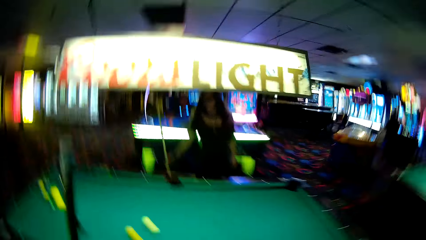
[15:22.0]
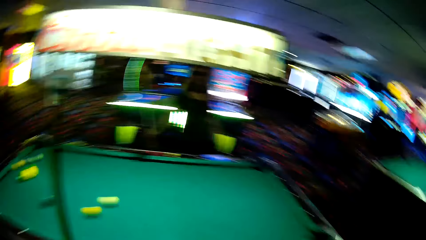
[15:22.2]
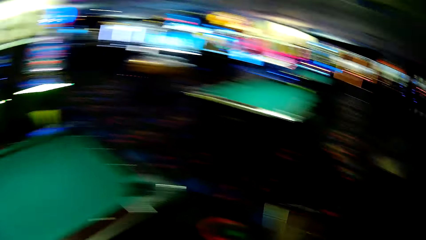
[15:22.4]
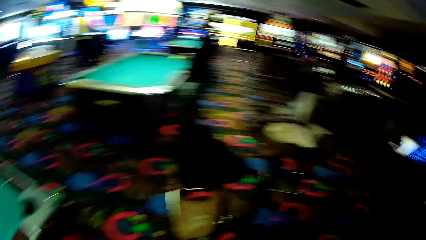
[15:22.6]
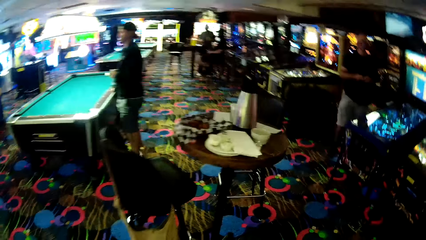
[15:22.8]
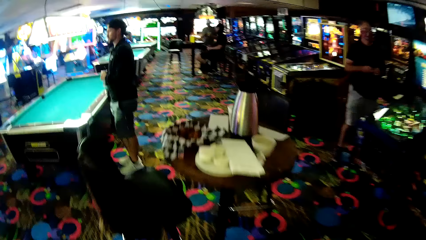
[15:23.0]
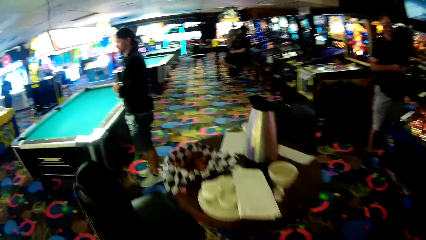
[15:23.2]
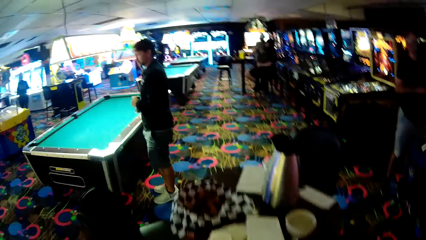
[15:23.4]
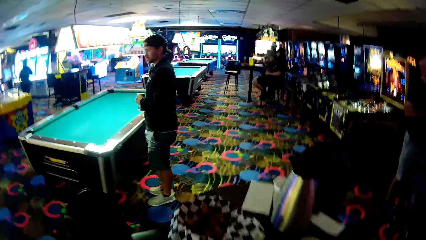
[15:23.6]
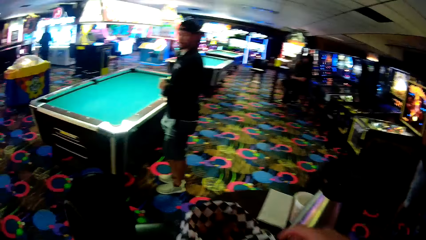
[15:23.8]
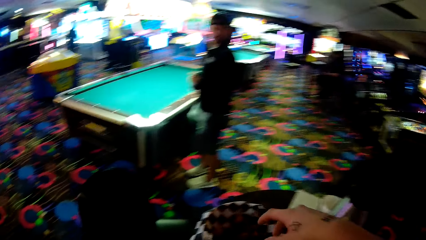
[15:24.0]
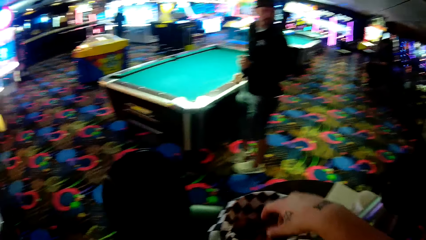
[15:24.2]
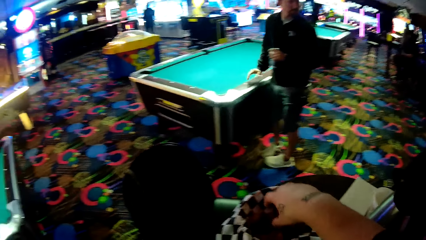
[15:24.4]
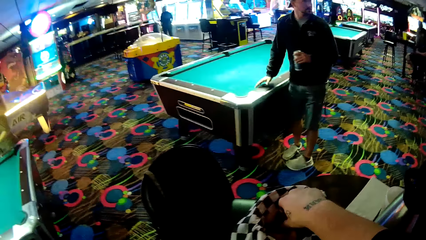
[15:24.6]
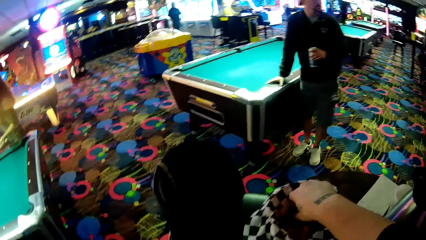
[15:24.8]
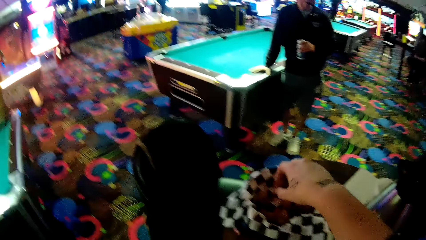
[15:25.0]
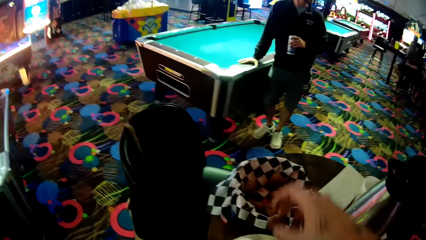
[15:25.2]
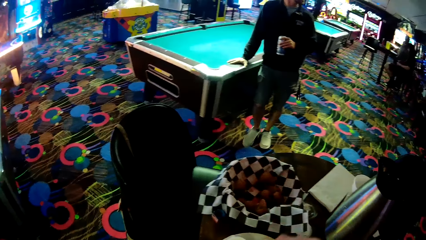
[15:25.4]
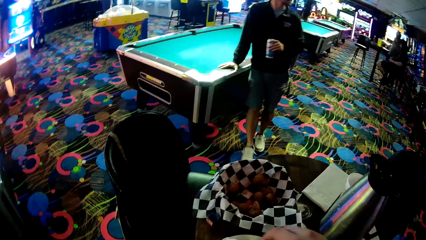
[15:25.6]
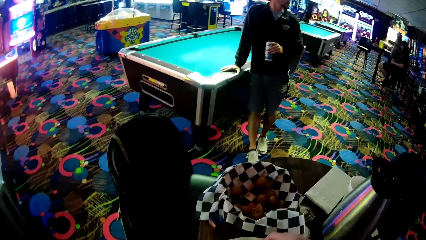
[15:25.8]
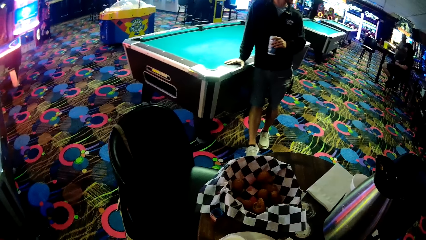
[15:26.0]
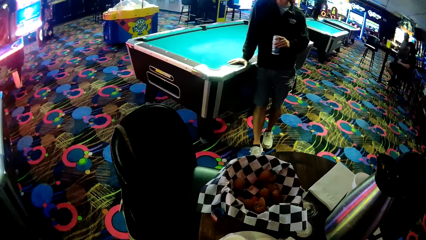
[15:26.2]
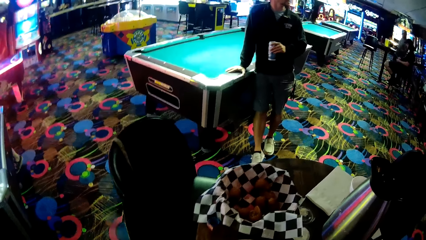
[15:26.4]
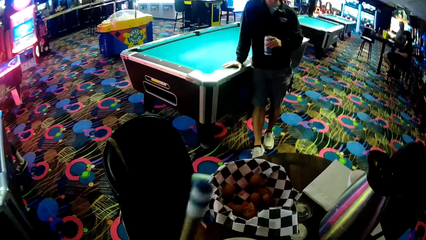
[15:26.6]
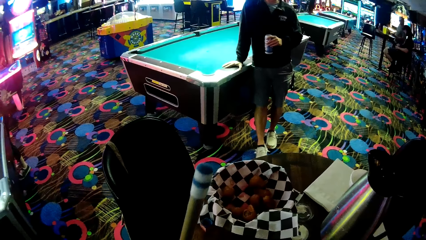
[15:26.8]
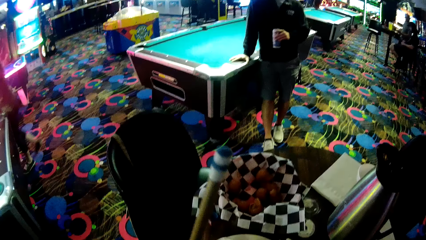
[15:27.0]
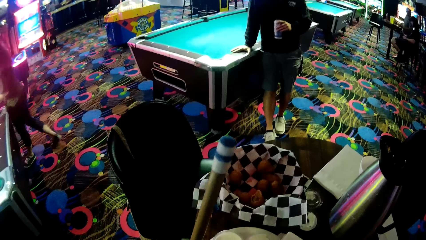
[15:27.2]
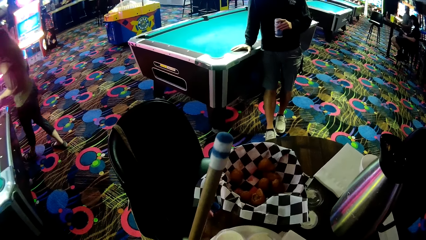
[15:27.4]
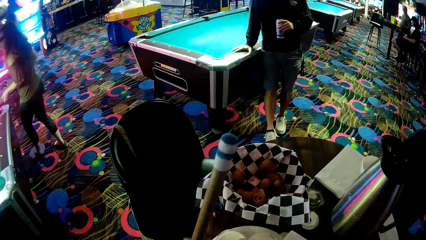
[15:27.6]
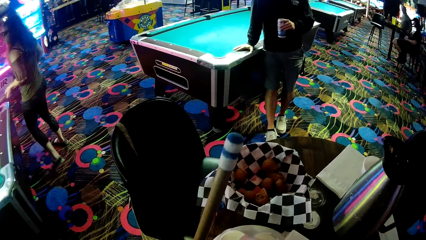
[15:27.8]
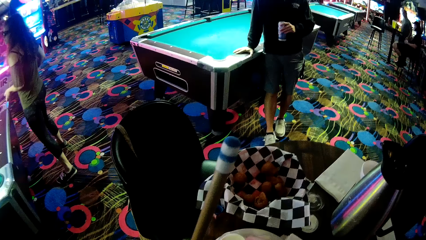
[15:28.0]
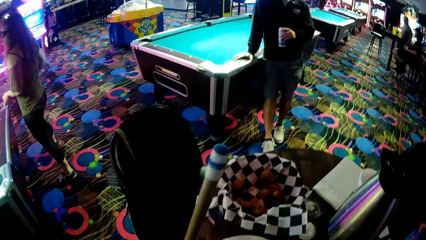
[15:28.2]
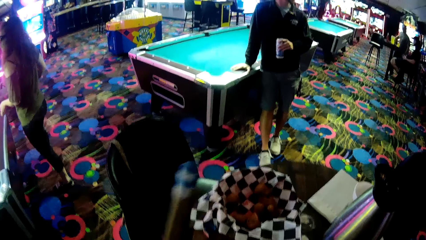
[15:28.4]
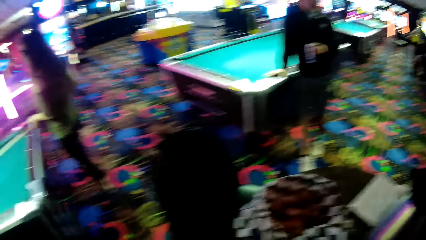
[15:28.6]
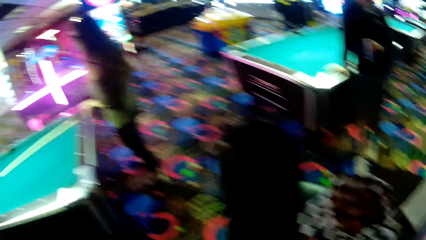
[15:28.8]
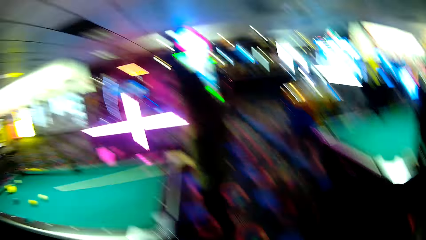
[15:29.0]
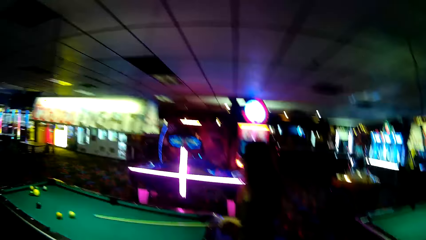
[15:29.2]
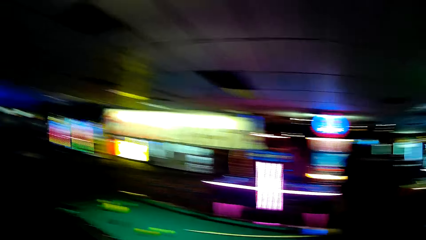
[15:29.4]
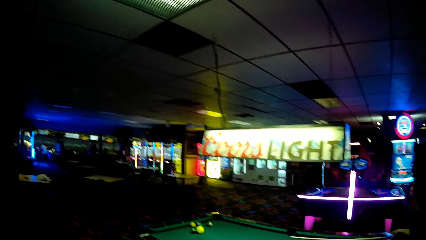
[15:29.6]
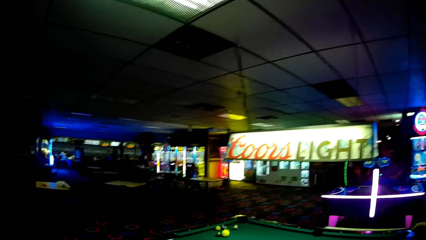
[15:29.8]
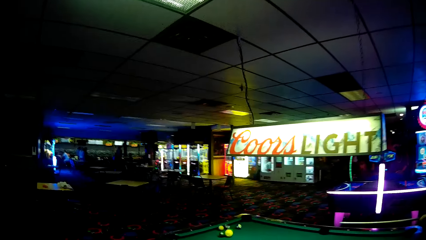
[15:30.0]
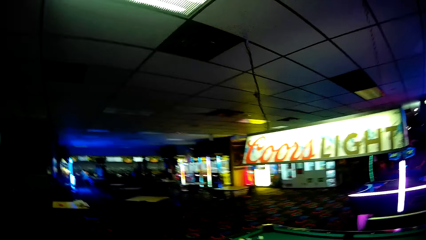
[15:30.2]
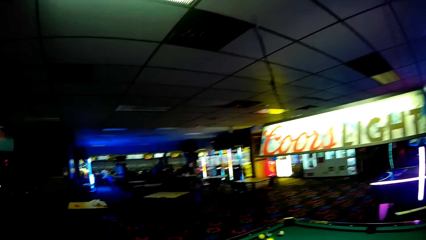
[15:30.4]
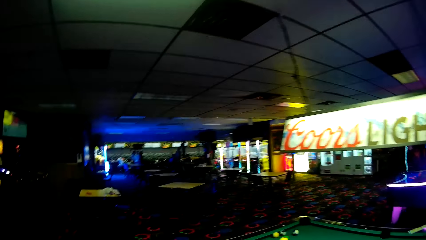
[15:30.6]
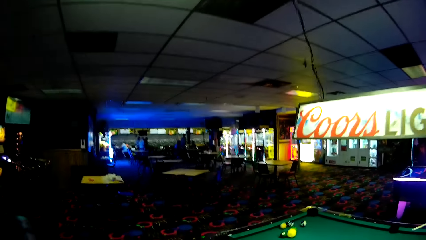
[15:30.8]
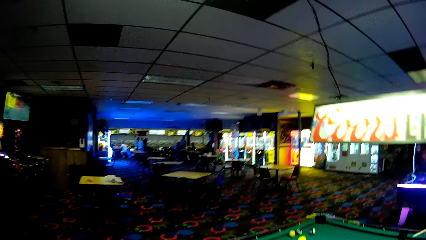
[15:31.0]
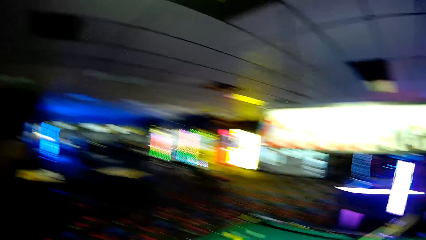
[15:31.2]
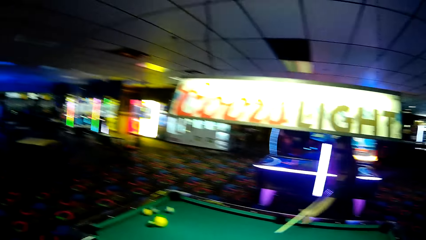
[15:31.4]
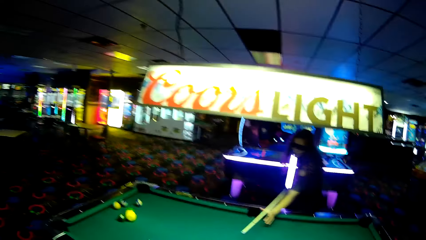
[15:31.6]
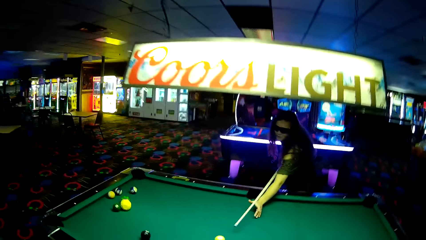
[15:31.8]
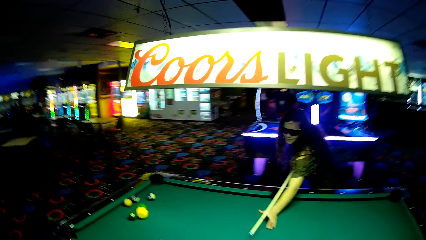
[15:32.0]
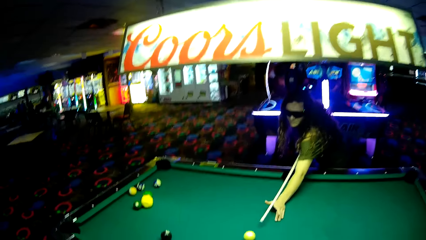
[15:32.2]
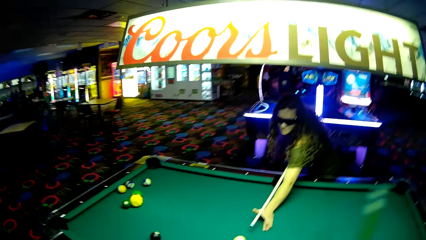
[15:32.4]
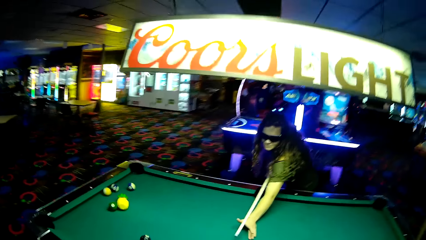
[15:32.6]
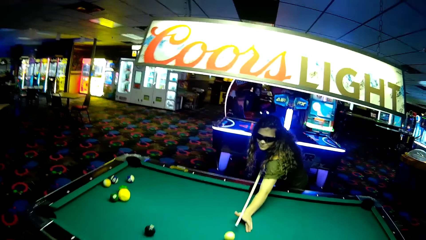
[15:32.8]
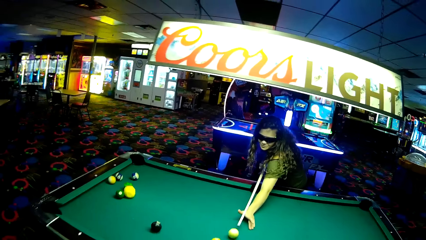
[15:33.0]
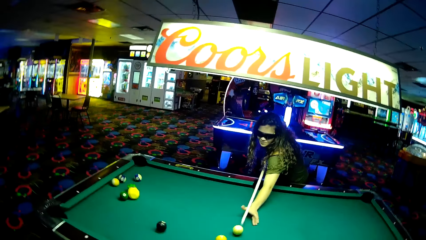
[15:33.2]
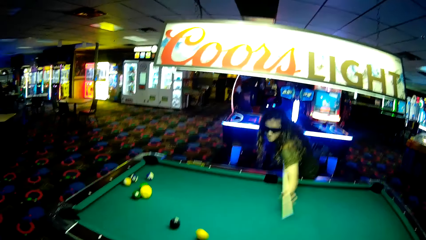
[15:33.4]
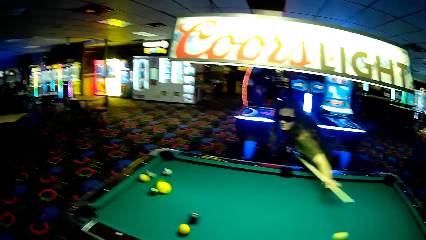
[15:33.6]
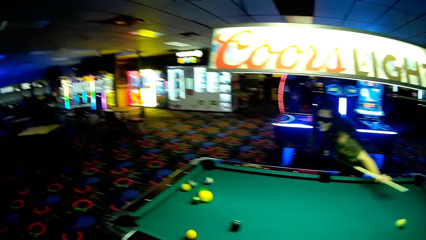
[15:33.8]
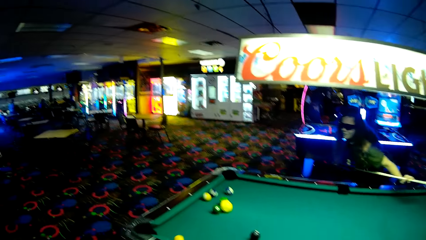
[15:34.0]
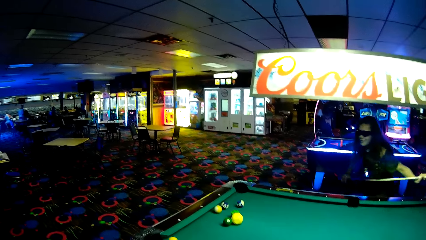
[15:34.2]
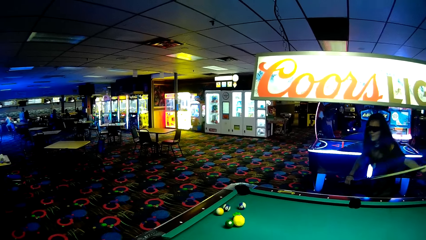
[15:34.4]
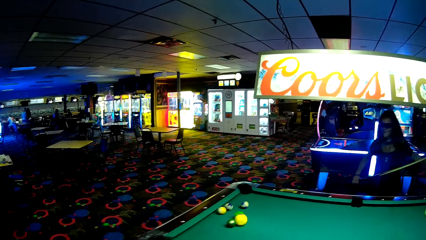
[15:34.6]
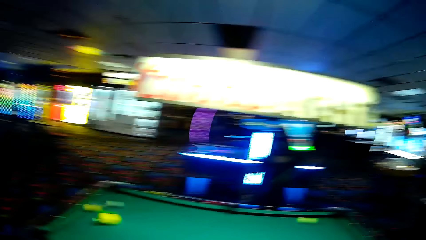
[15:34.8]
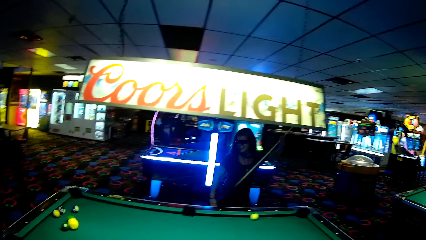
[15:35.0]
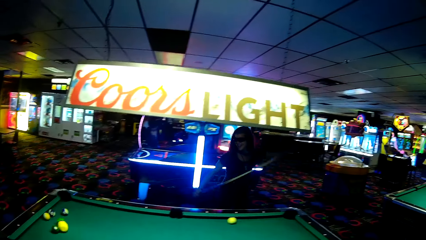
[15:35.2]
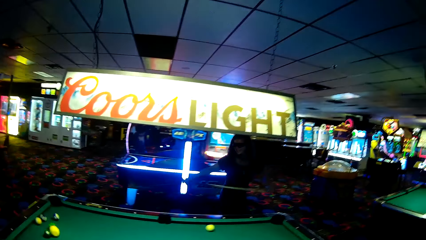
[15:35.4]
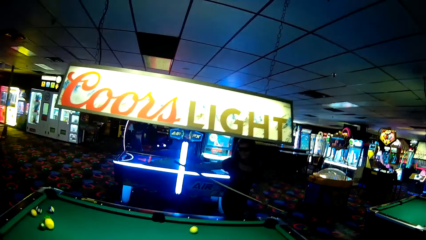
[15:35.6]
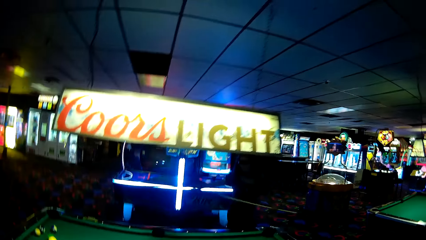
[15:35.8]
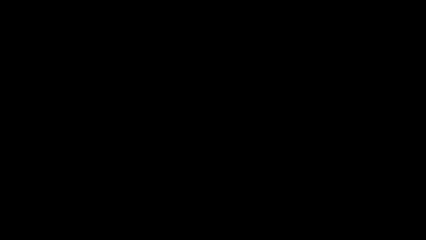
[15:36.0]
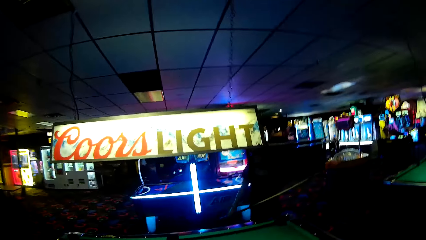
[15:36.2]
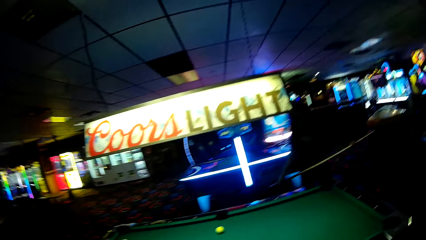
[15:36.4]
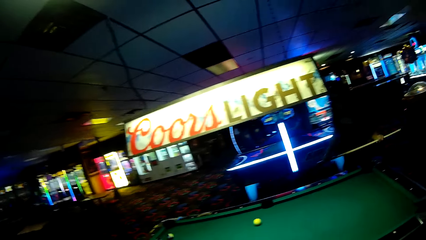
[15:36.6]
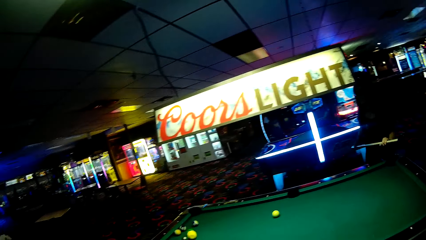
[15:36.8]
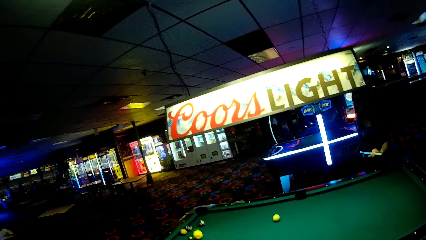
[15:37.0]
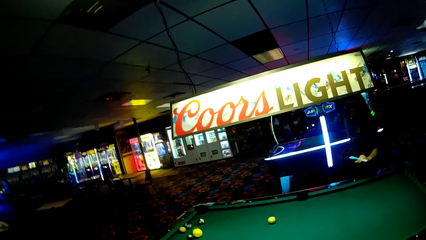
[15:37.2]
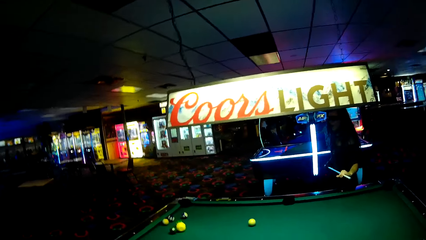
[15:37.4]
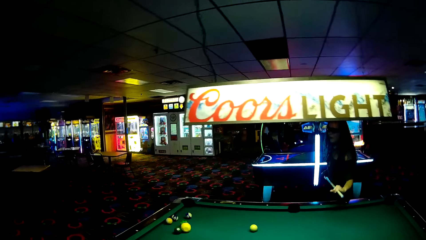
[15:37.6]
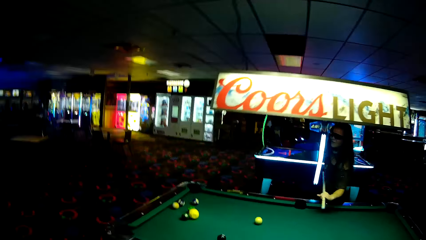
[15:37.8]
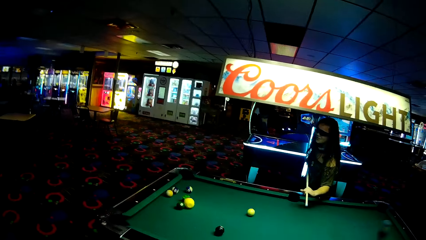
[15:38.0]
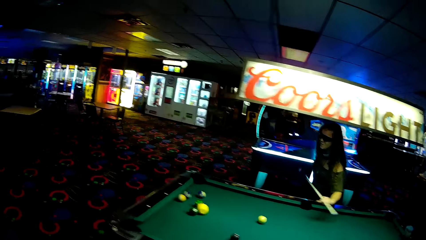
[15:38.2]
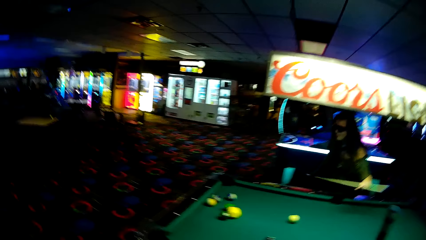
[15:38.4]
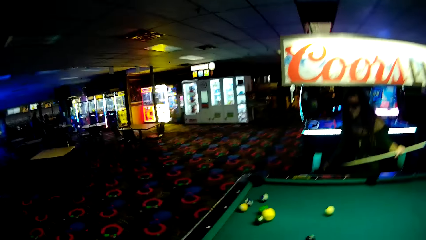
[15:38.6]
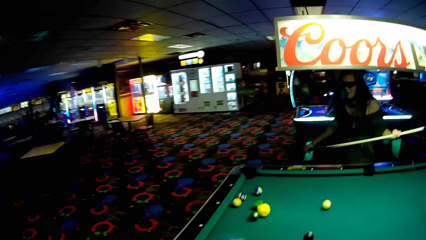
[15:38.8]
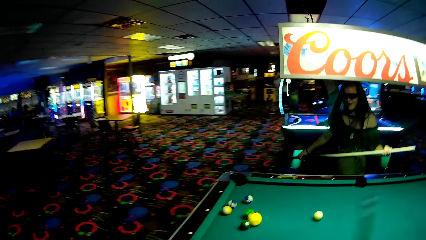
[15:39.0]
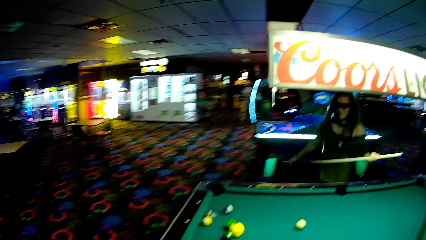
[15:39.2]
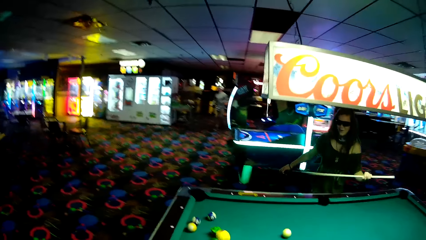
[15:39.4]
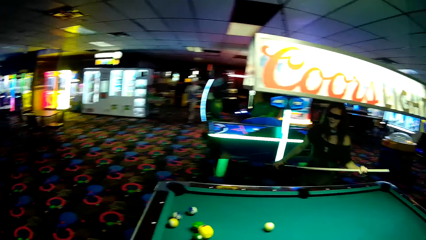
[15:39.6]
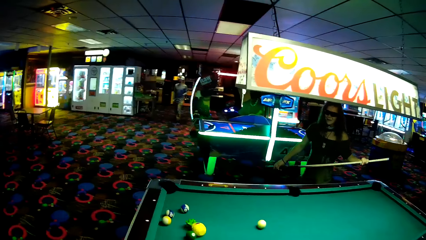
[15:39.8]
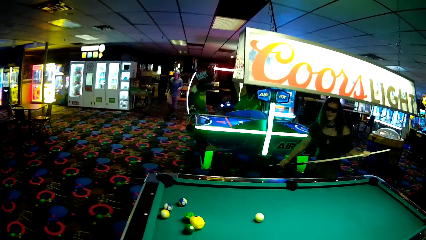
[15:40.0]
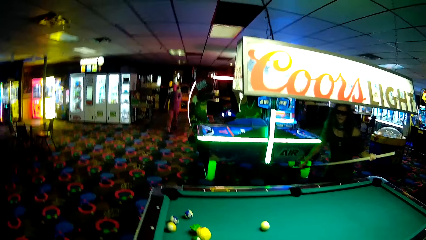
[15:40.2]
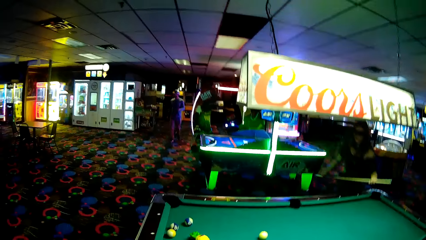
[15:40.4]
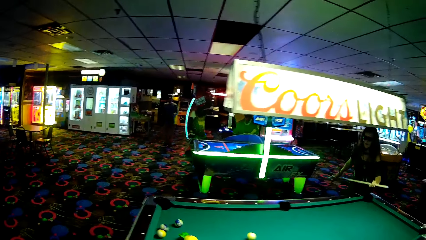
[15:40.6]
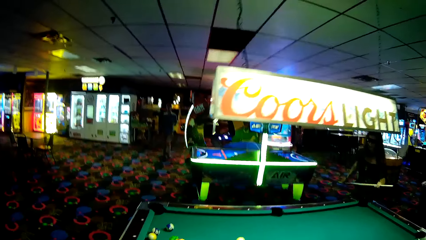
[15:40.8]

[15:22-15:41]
A lady walks around a casino. The camera wearer picks up fruits from a storage box. A man holds a pool table with his hand. The camera wearer holds a pool stick with his hand. He walks around the casino. The lady plays a pool table game and pushes a ball on the pool table. The lady walks around the casino. The camera wearer walks around the casino. Another man walks around.
